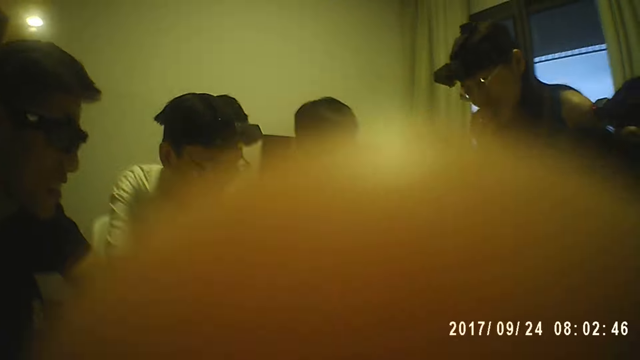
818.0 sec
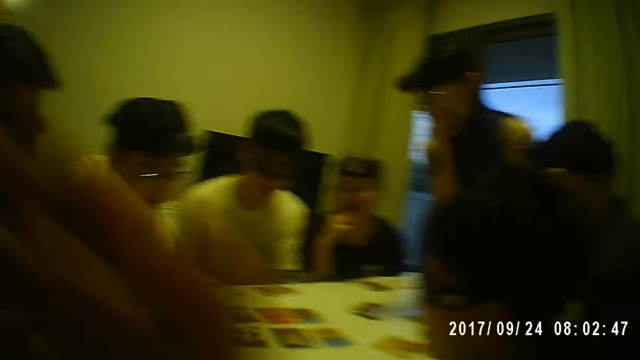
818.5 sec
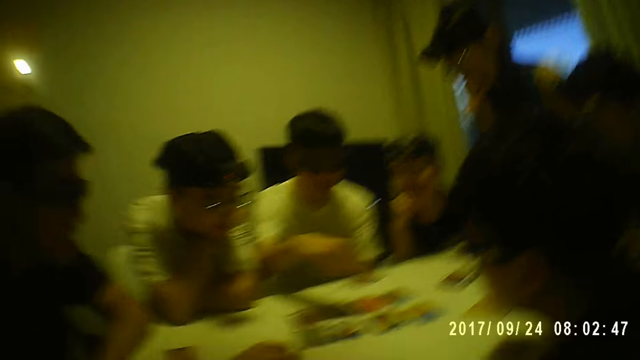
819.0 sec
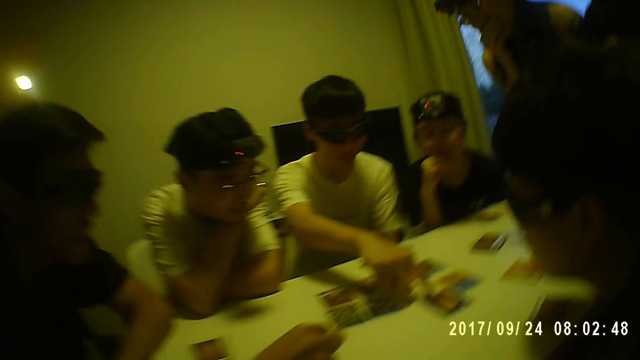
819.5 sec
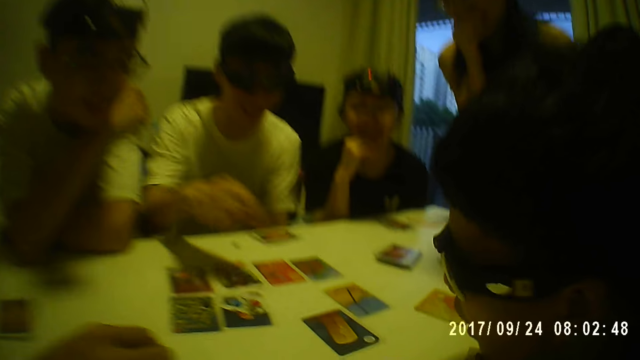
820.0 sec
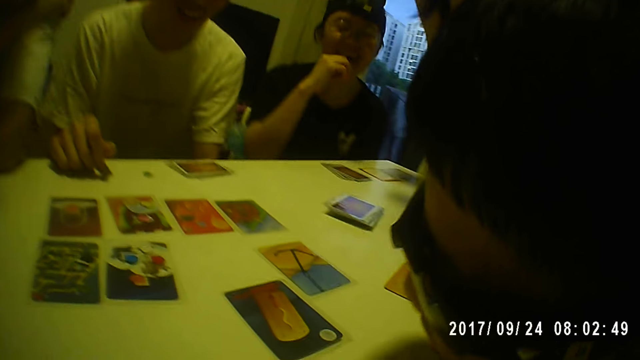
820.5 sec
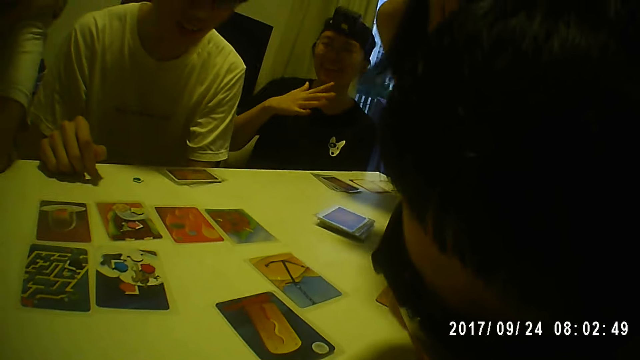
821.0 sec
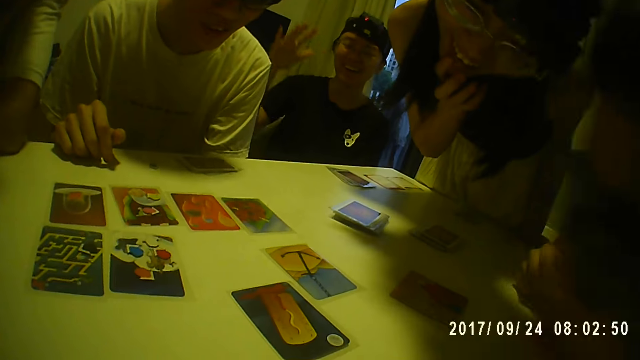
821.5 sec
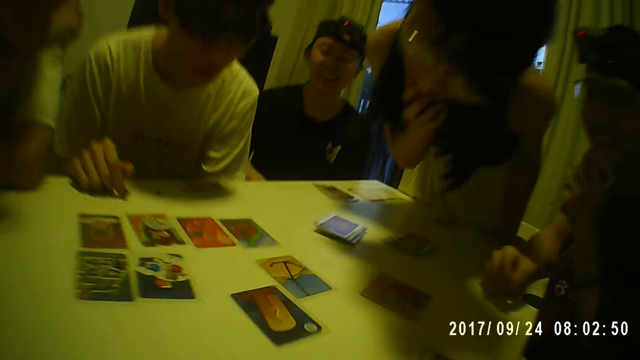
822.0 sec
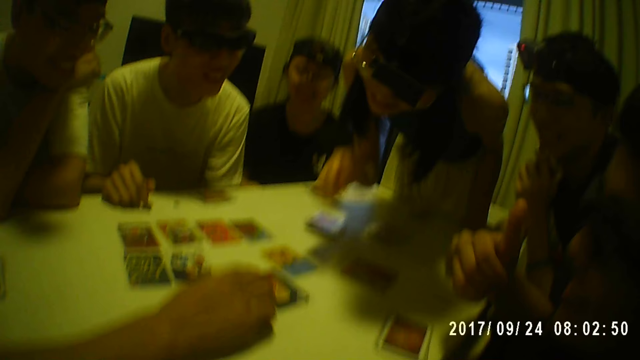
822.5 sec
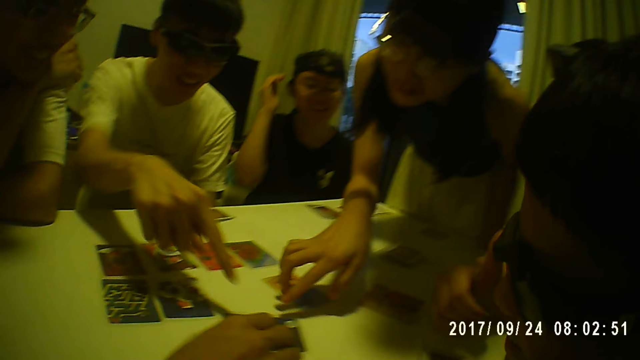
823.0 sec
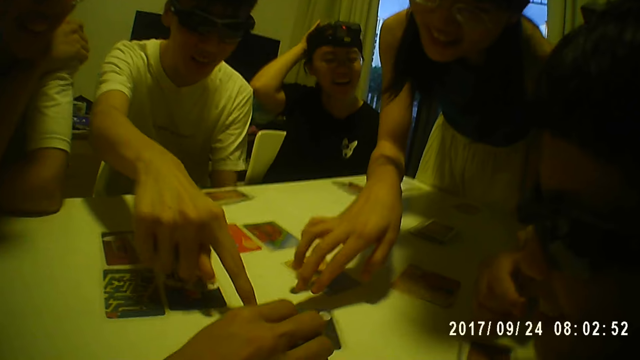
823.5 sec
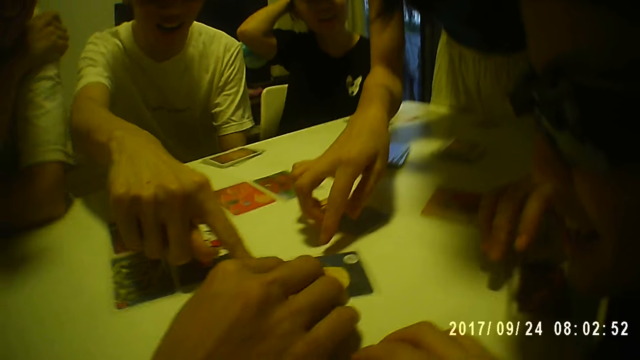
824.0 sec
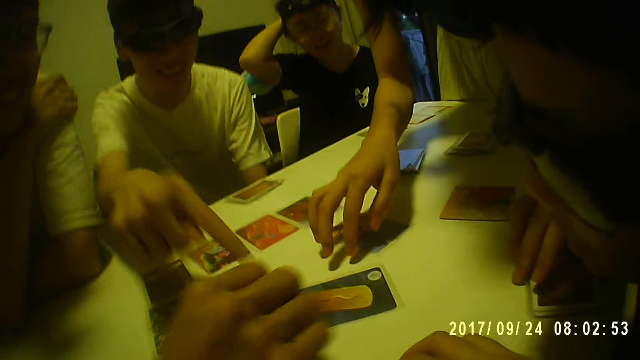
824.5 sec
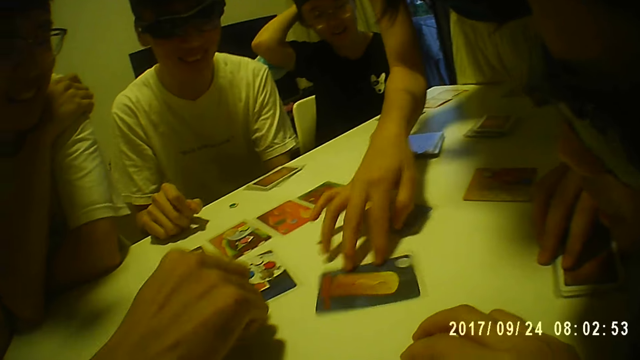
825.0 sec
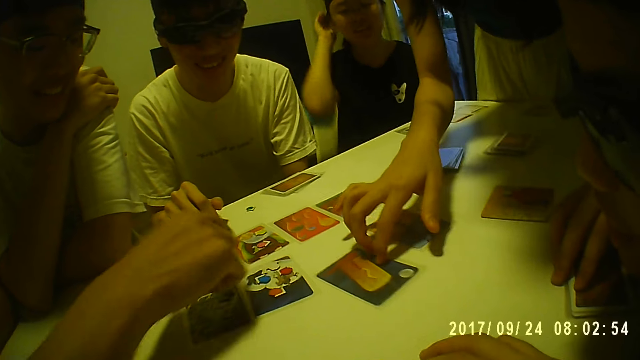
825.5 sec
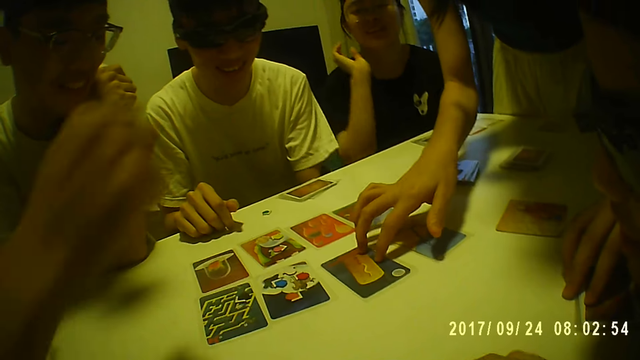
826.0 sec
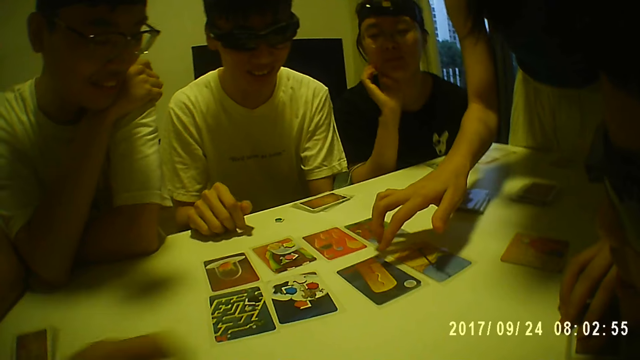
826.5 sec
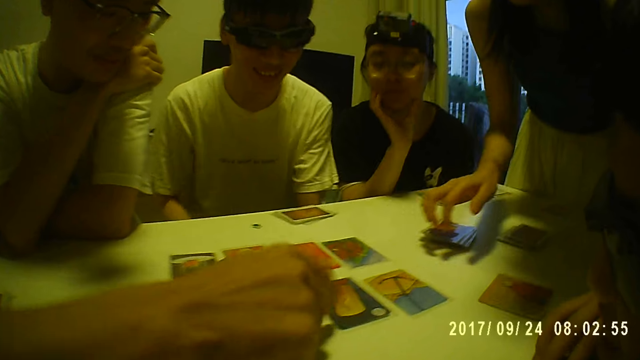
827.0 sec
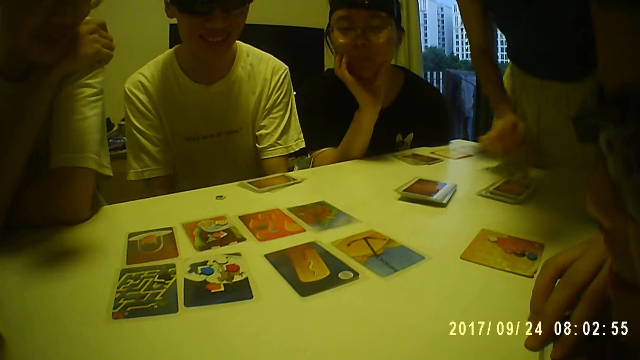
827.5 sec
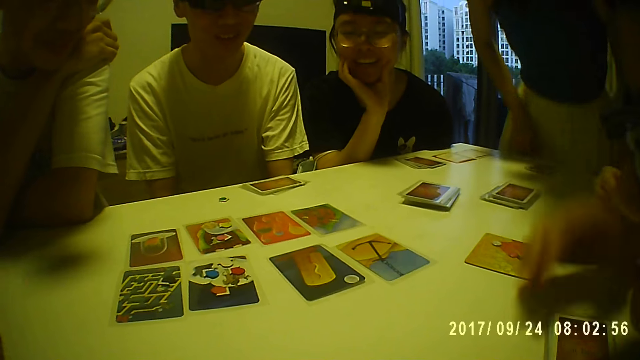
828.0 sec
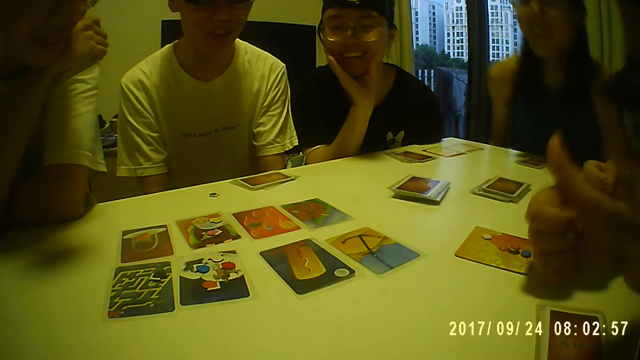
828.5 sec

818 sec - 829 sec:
A woman touches her face with her right hand. The camera wearer touches her face with her right hand. Another woman touches her face with her right hand. A man rests his chin on his right hand. Another man moves a card on the table with his right forefinger. A person points at a card. The camera wearer looks around. A third man holds the cards with his left hand. The first woman touches her head with her right hand. A woman pulls a card. A man hits his hand against the table. The man pulls his hand off the table. The woman pulls her hand off the card. The man gestures his hand. Another man holds his chin. Another man gestures his hand.

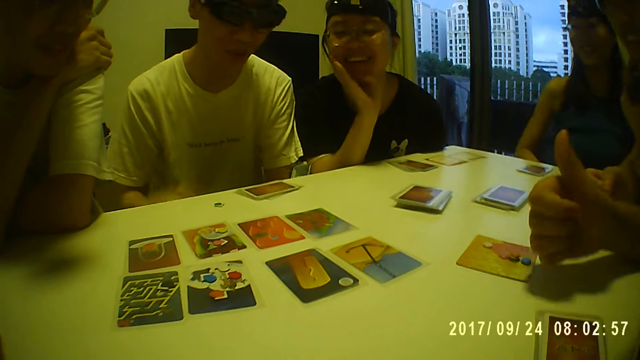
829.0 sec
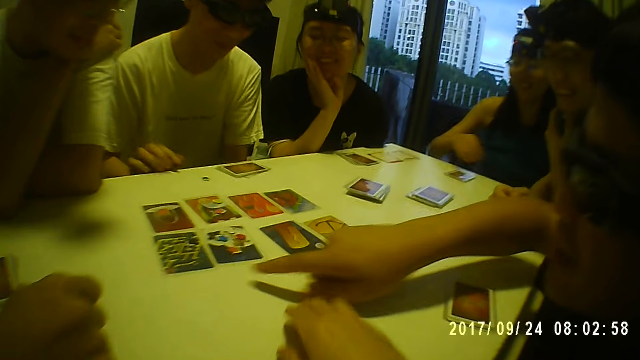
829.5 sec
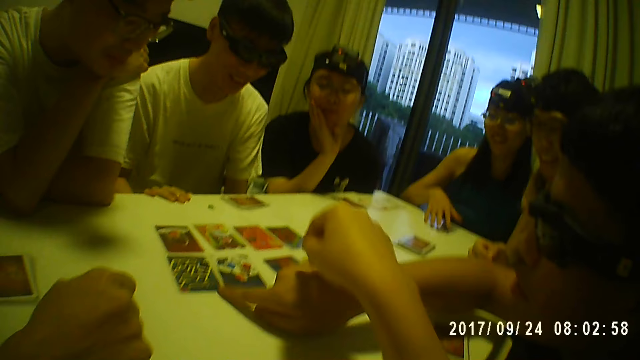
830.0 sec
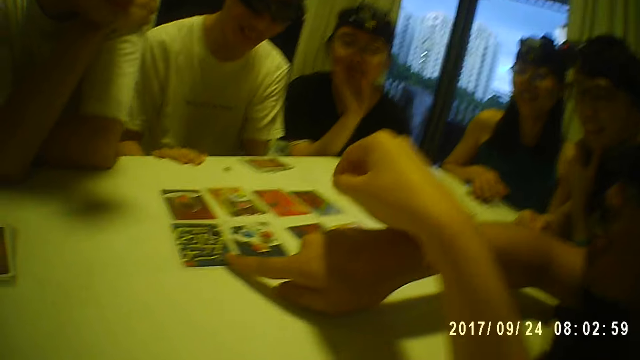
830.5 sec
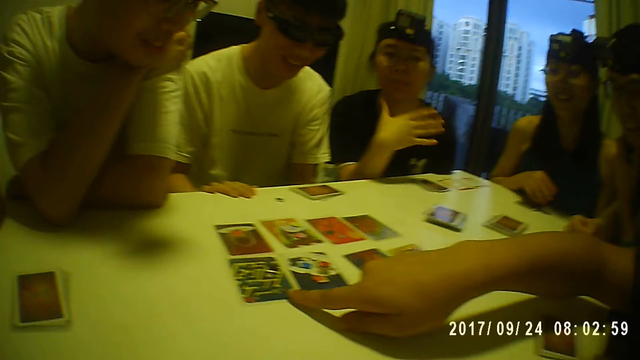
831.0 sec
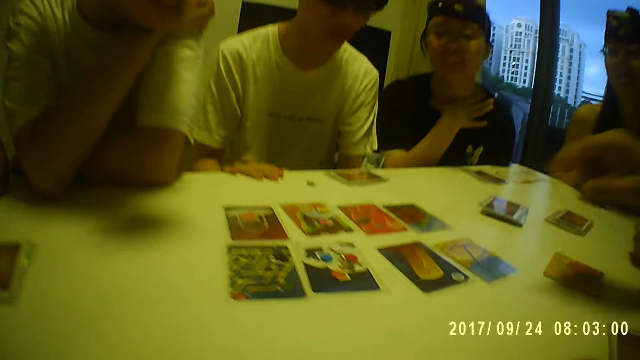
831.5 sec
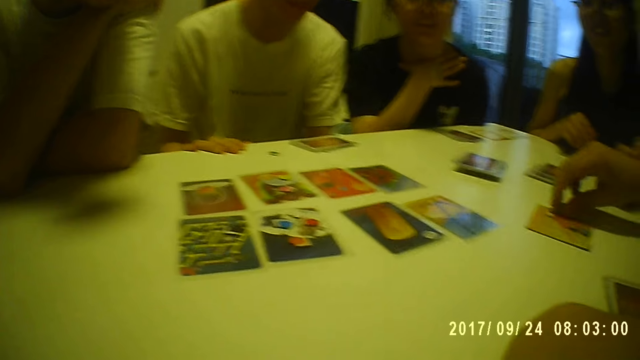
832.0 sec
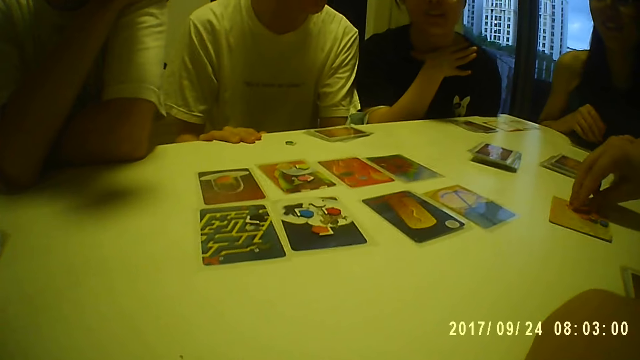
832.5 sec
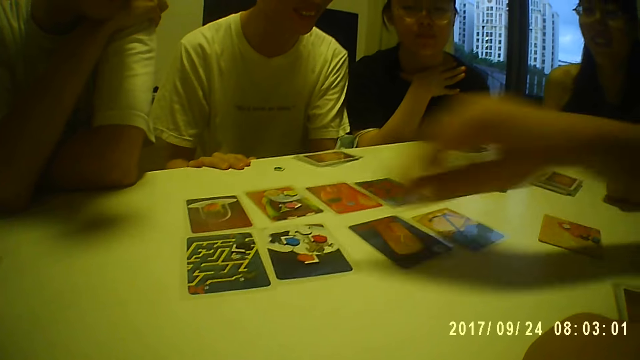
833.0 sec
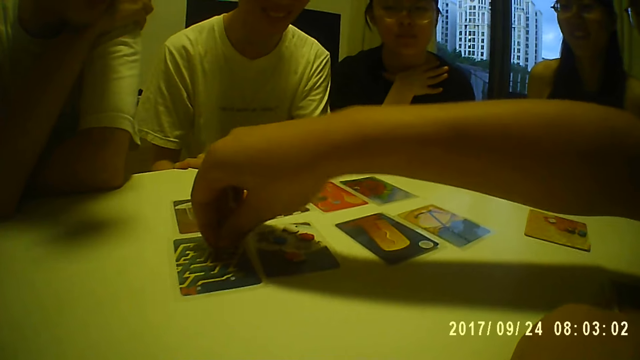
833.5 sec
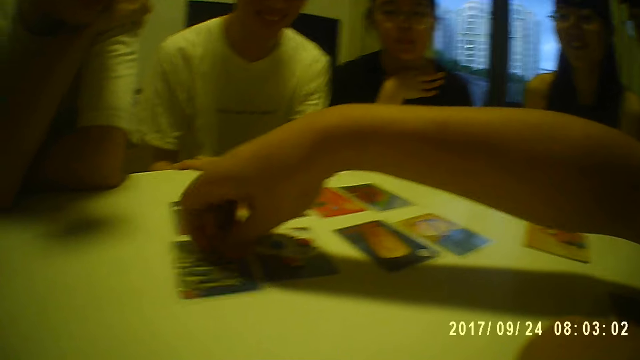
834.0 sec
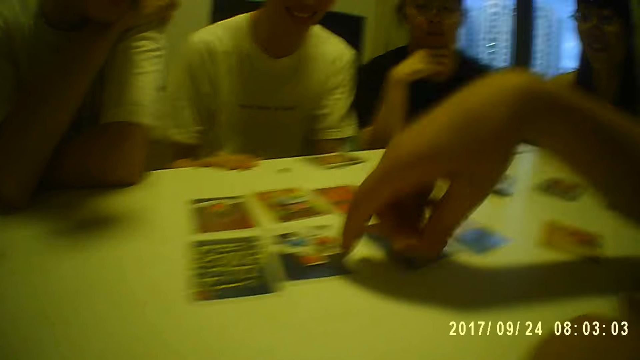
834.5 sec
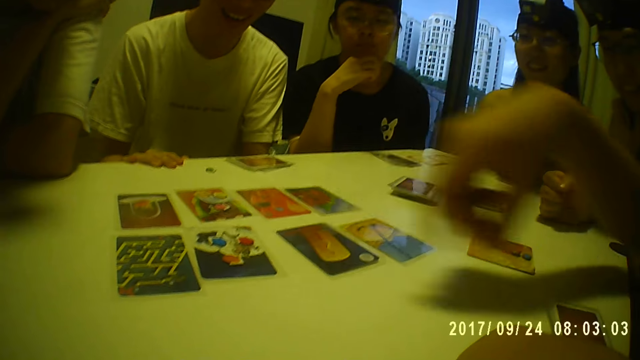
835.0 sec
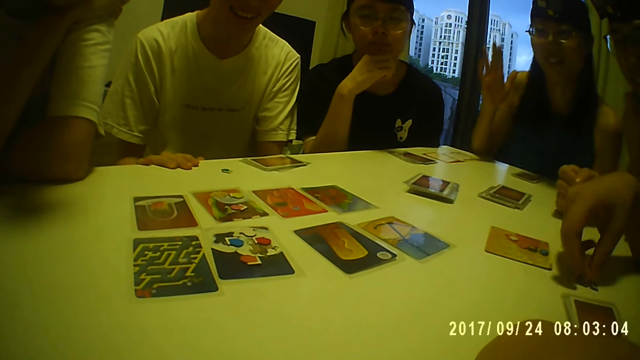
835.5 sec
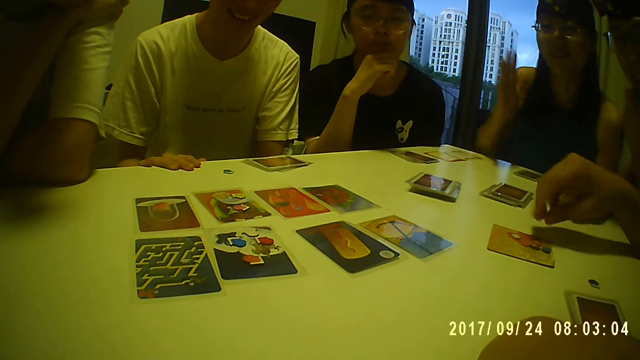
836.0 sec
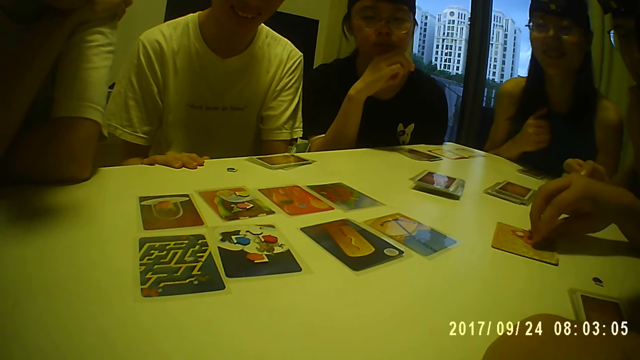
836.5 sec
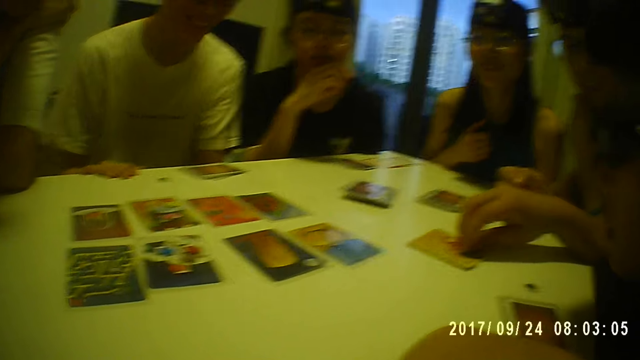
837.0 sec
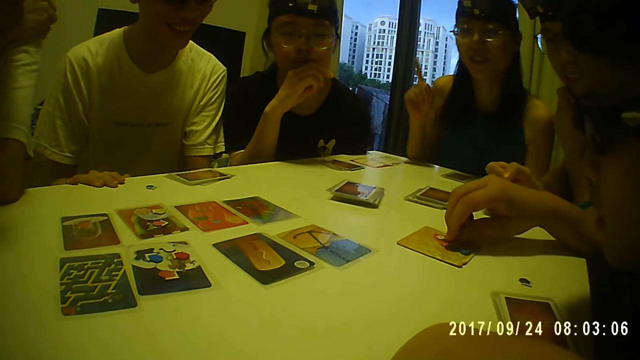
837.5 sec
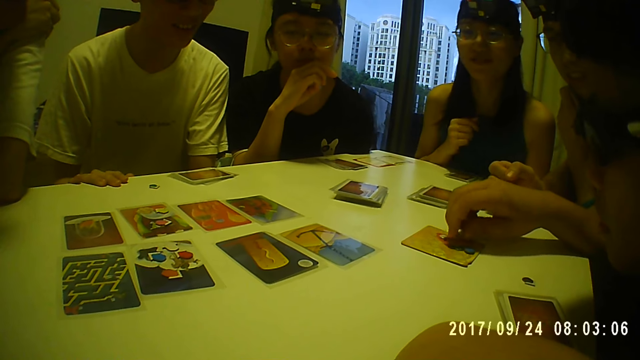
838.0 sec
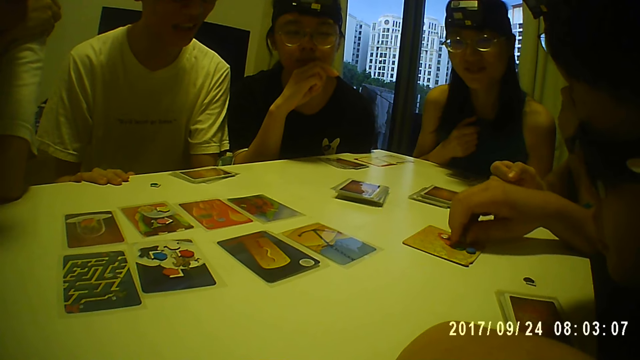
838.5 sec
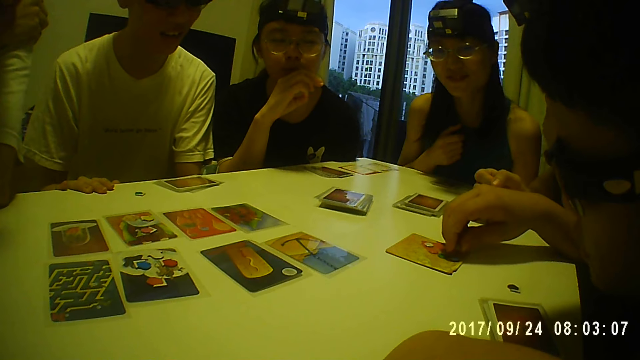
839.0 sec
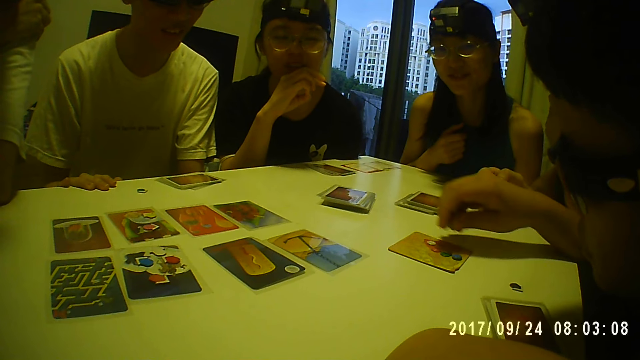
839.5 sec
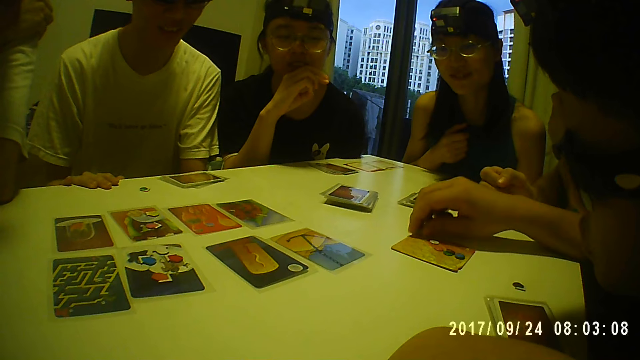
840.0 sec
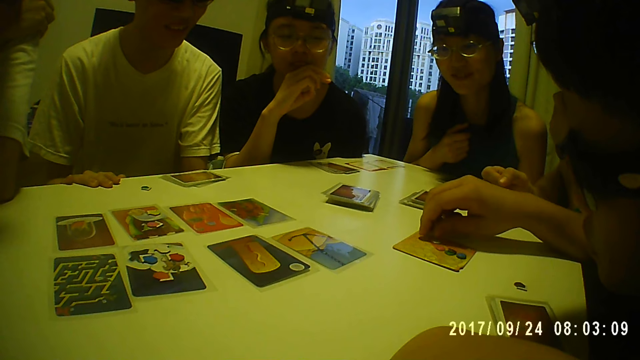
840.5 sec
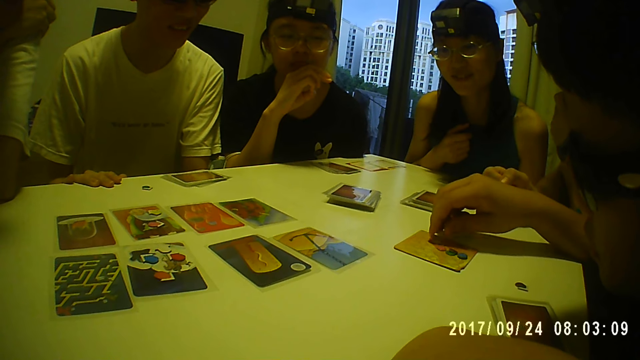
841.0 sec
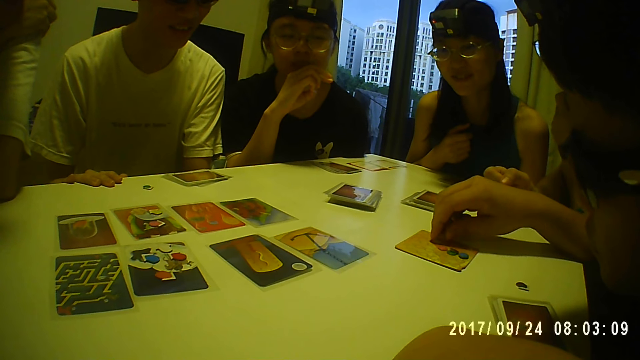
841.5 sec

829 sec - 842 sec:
The camera wearer stretches his hand forward. A man holds his chest. Another man gestures his hand, picks up a token point and puts the token point on a card. The second man picks up a token point. A third man moves some coins on the table. The second man points at a card, pulls his hand off the card, puts the token point on the table and picks up a token point. A woman gestures her finger. The second man plays poker.
